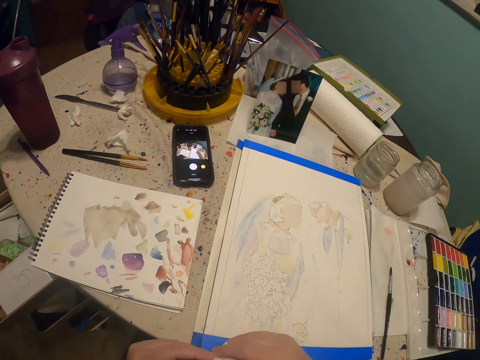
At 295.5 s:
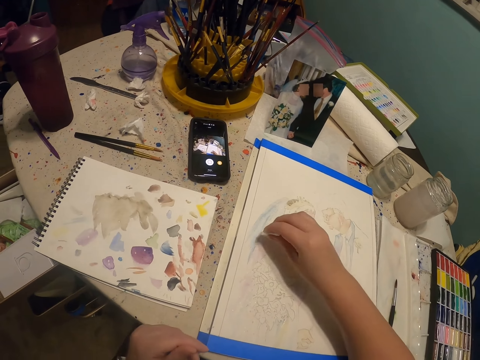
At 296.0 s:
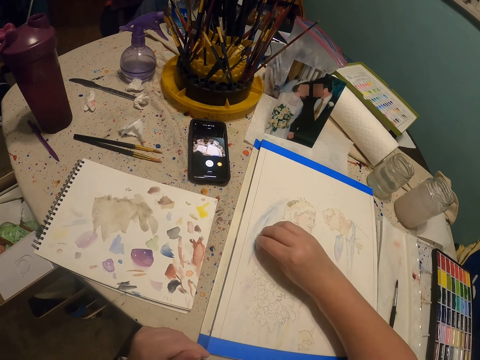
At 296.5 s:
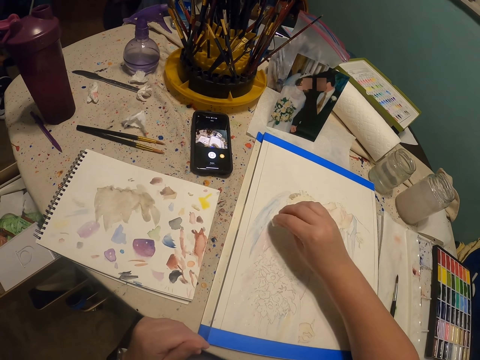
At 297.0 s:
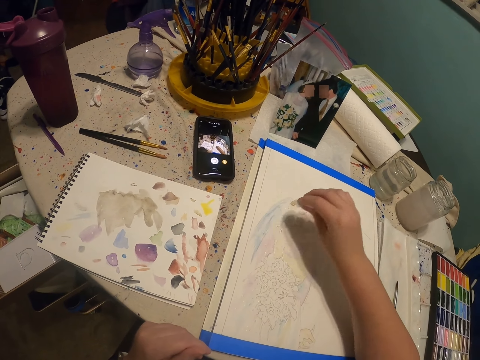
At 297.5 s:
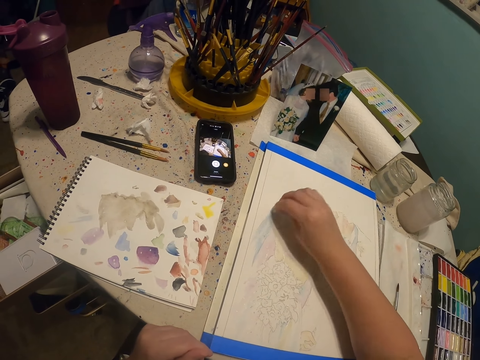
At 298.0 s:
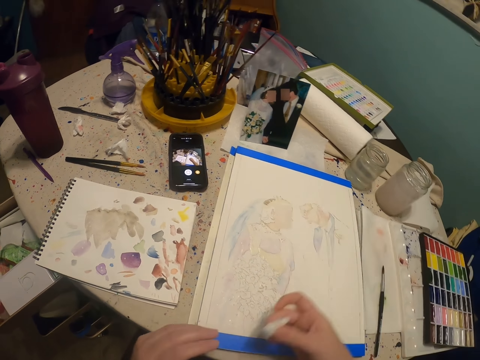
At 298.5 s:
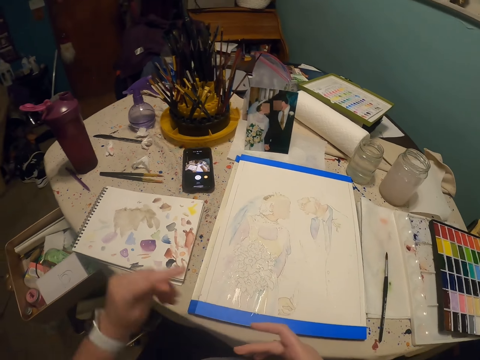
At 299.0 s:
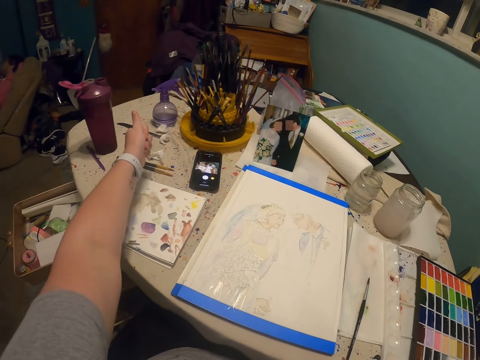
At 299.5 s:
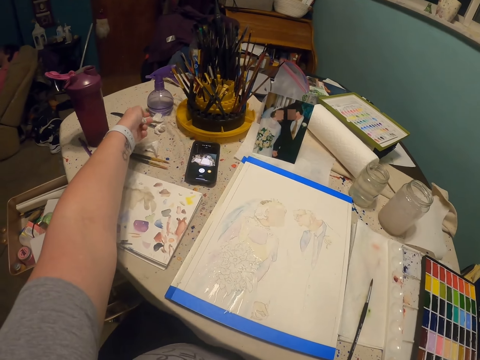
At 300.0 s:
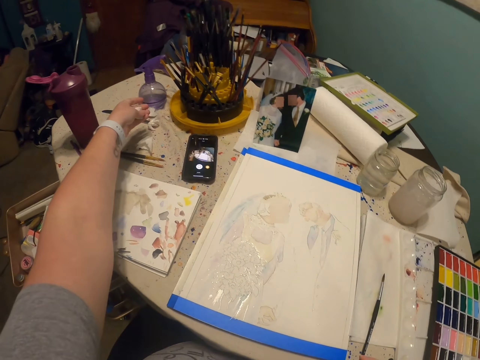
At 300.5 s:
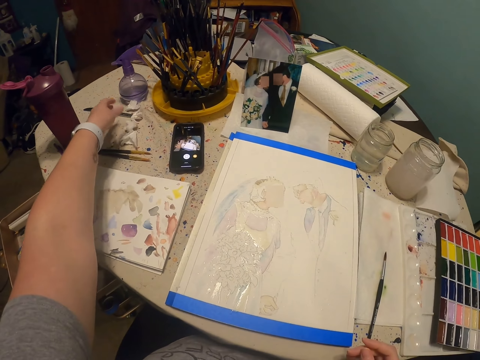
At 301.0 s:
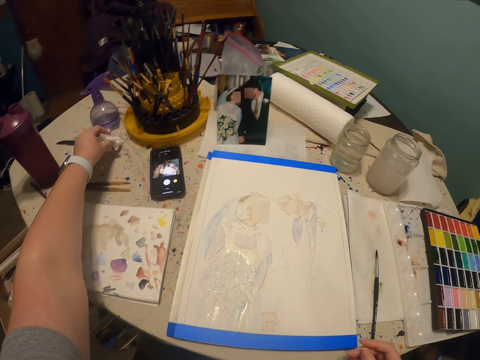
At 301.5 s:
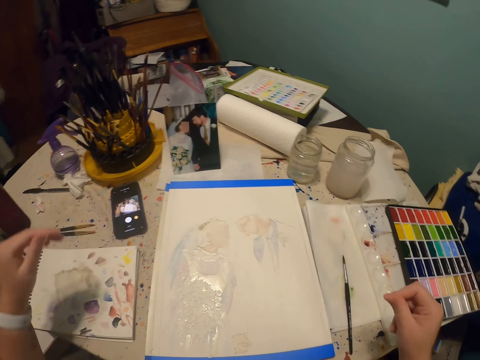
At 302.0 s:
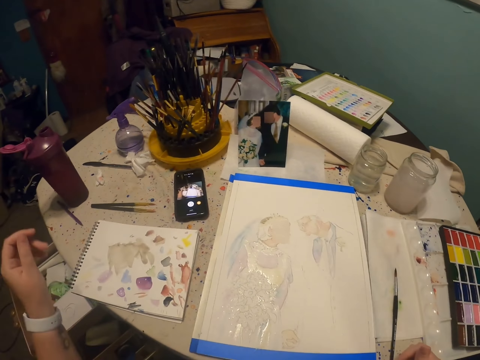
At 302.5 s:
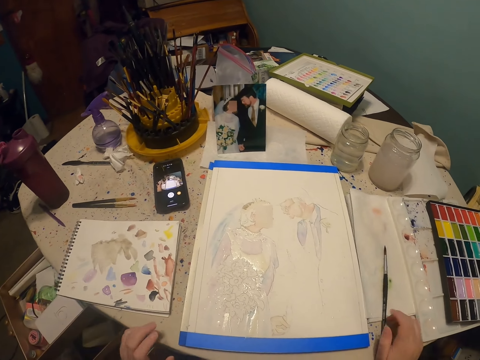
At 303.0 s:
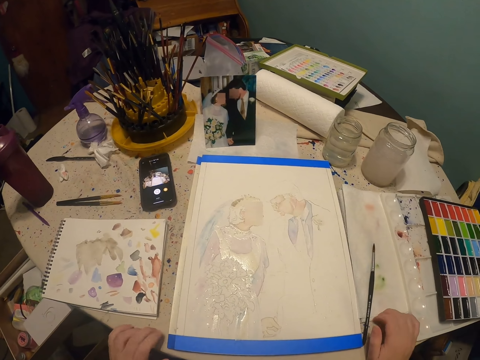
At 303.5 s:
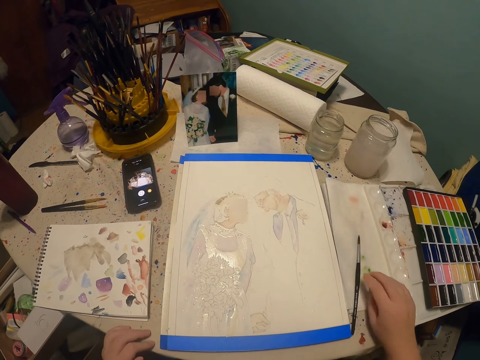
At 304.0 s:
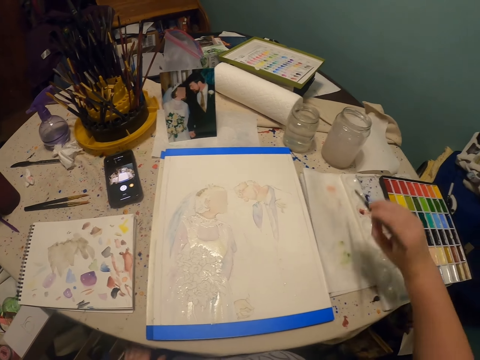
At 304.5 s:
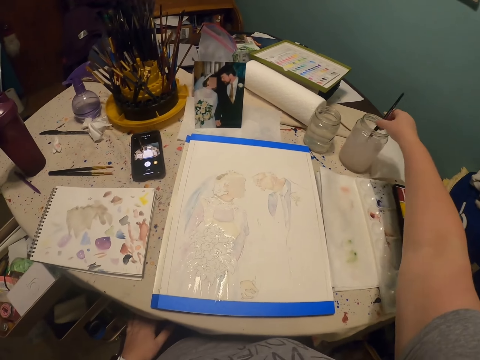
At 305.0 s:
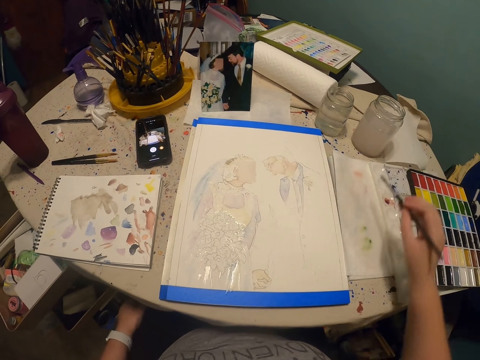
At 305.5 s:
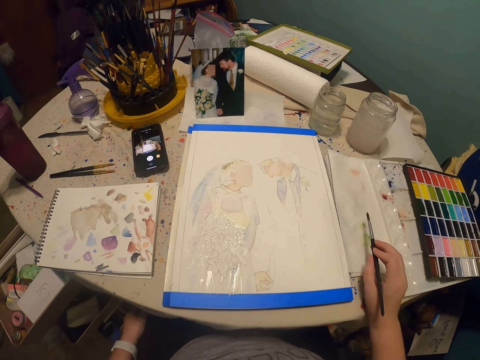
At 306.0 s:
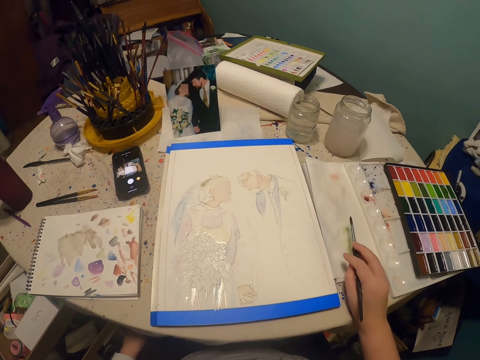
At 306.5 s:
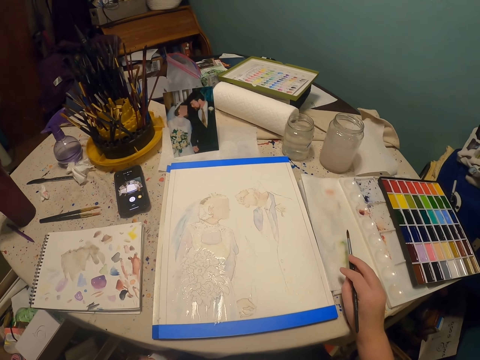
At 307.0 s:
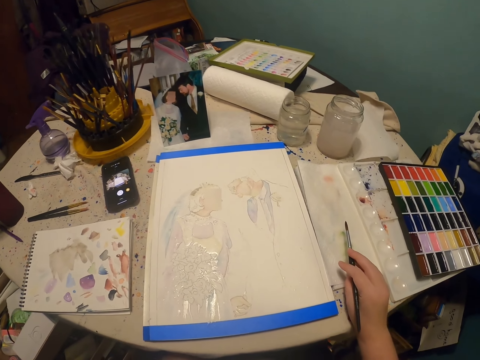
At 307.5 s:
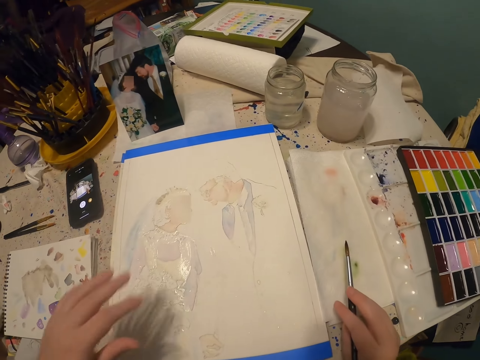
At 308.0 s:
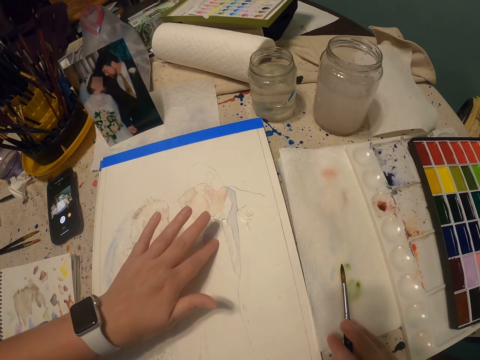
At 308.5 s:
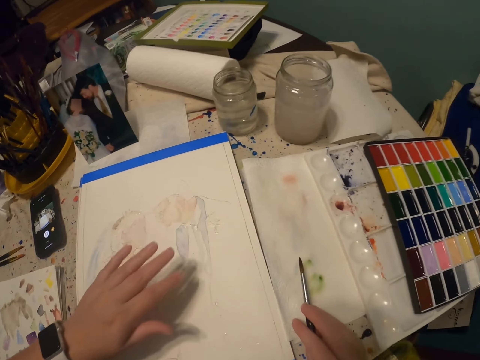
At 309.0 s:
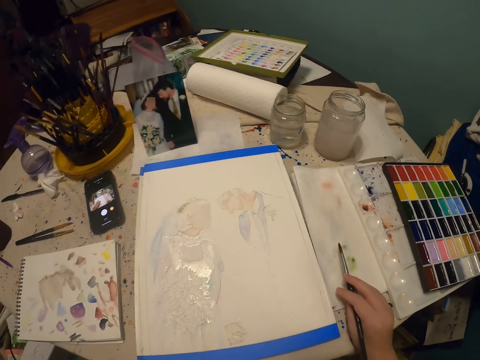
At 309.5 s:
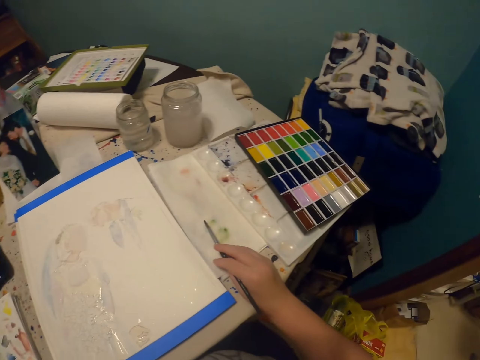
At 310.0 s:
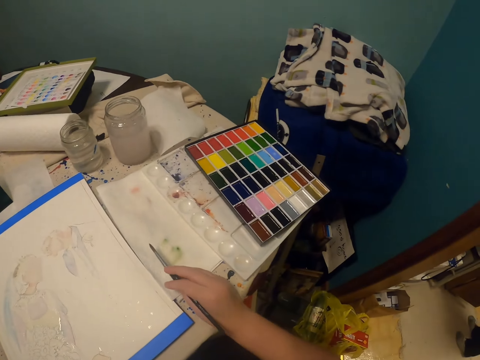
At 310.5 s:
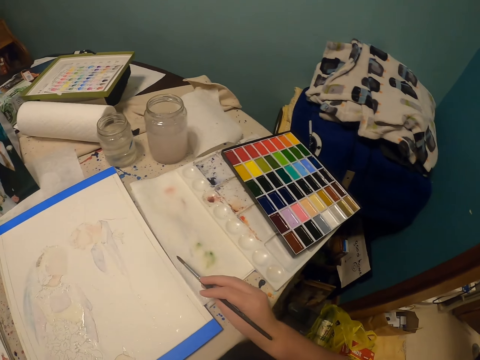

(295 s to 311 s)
The camera wearer puts the piece of paper towel on the table. He picks up the paint brush on the table with his right hand. He dips the paint brush in a glass of water. He dips the paint brush in the paint. He touches the paintings with his left hand.

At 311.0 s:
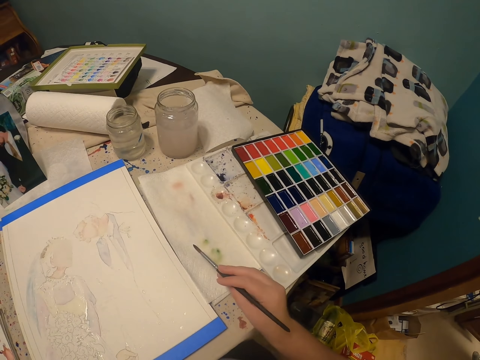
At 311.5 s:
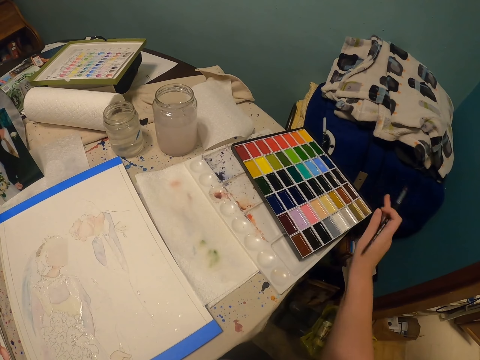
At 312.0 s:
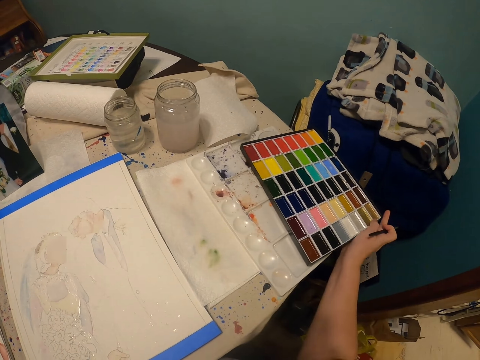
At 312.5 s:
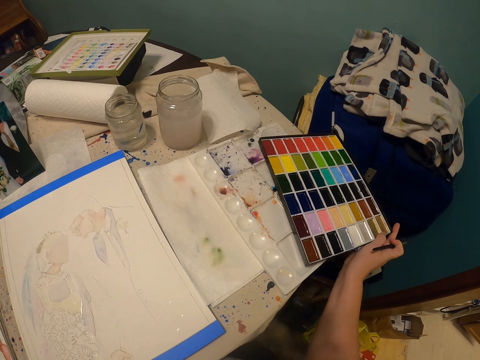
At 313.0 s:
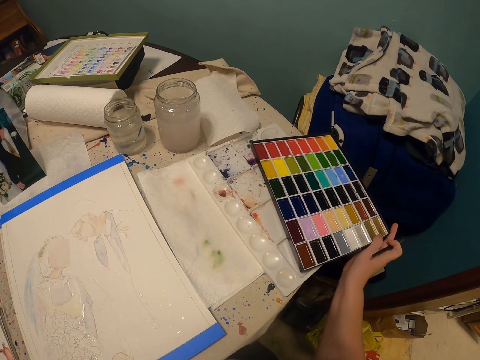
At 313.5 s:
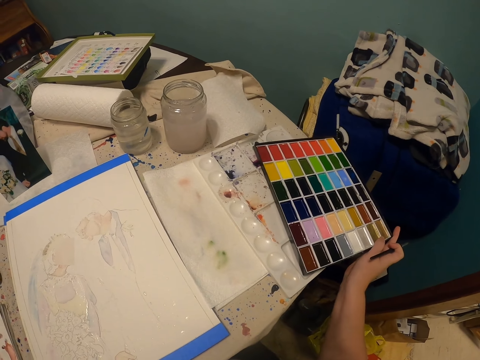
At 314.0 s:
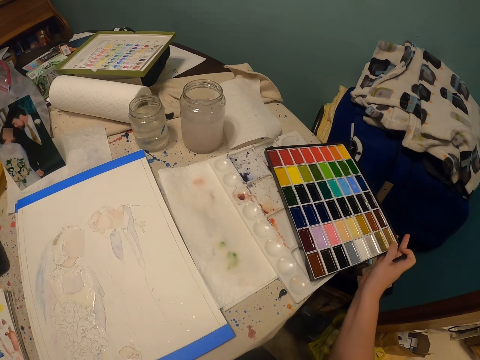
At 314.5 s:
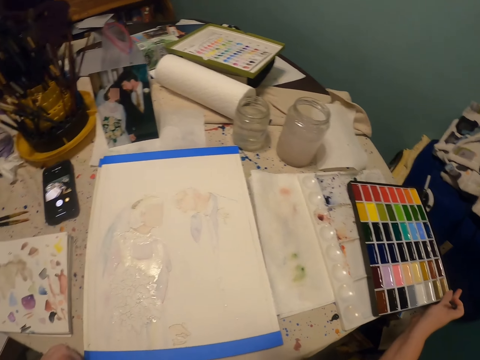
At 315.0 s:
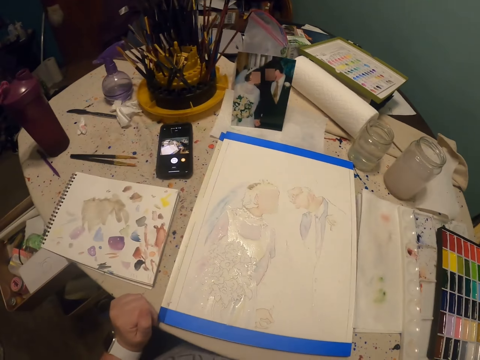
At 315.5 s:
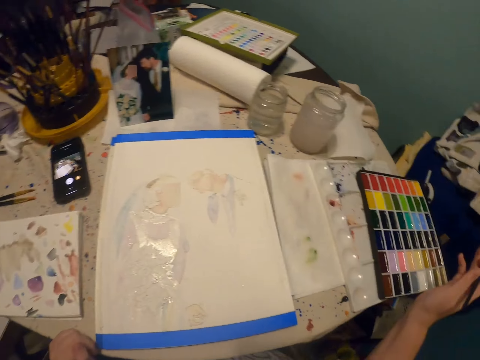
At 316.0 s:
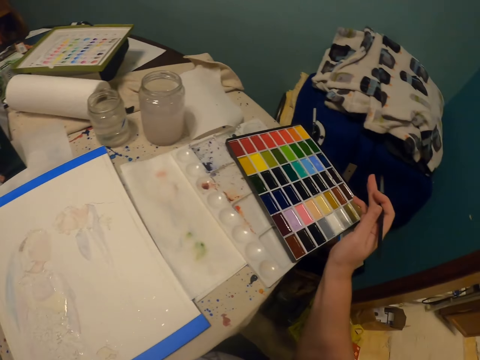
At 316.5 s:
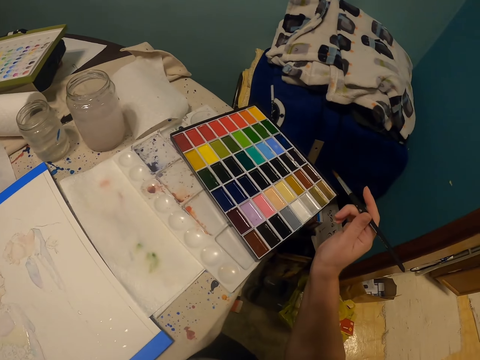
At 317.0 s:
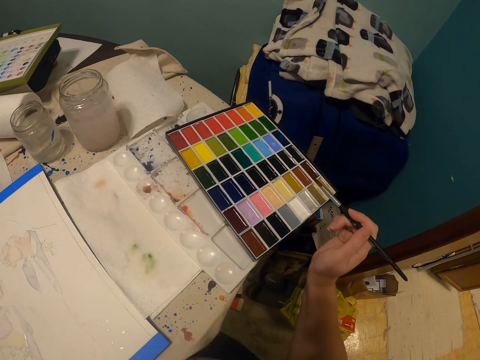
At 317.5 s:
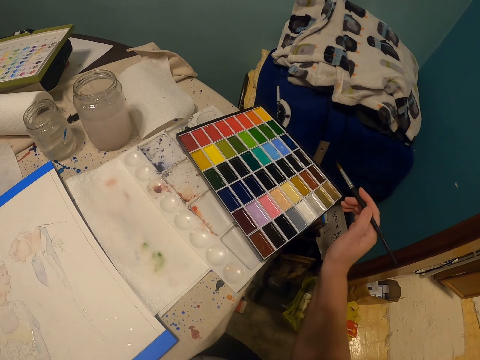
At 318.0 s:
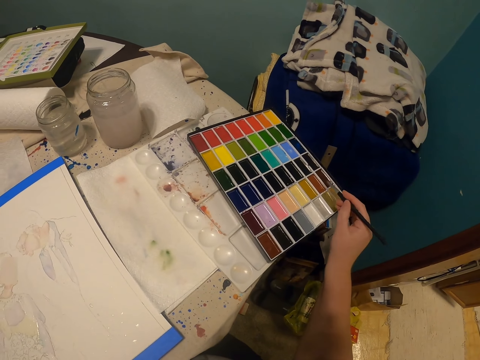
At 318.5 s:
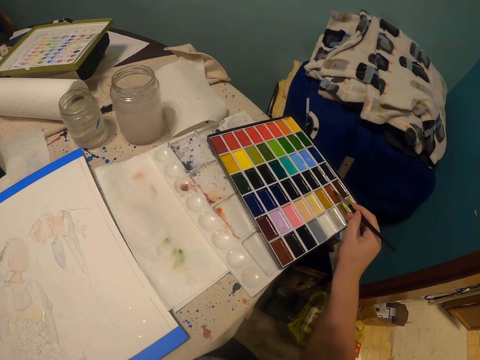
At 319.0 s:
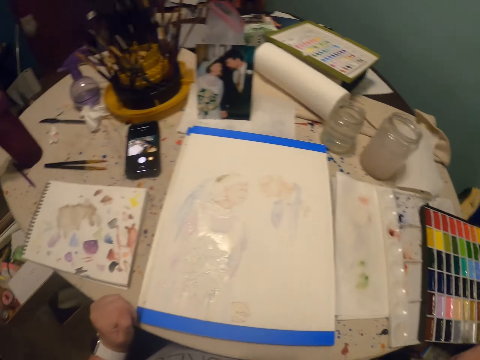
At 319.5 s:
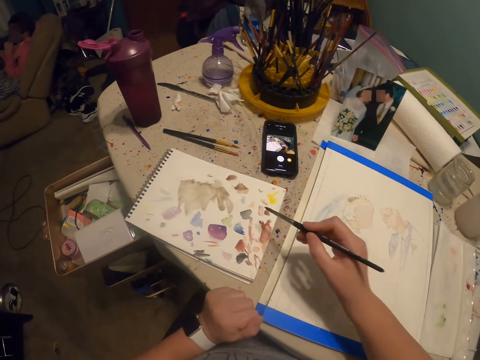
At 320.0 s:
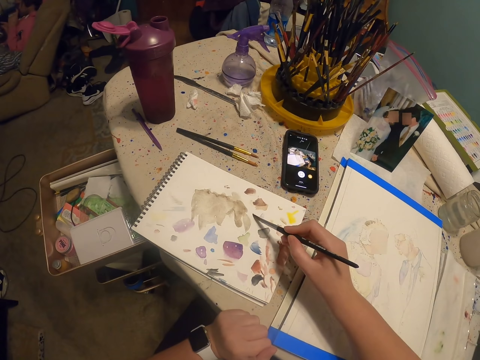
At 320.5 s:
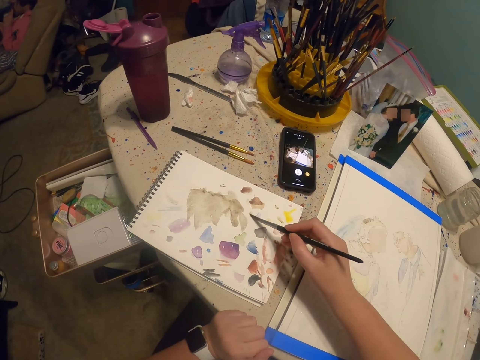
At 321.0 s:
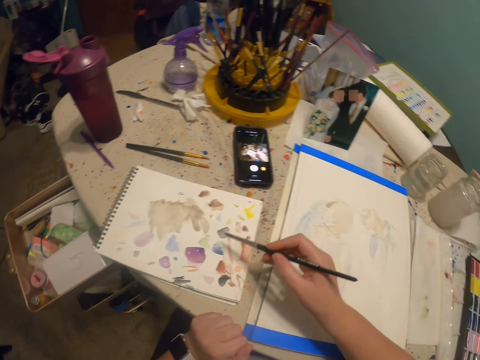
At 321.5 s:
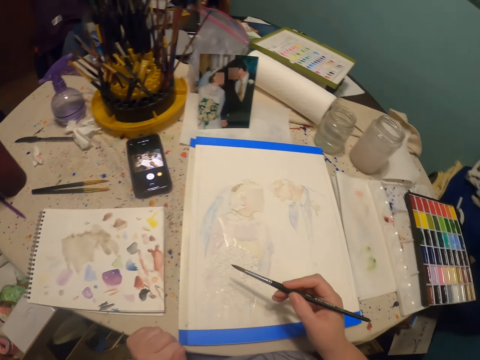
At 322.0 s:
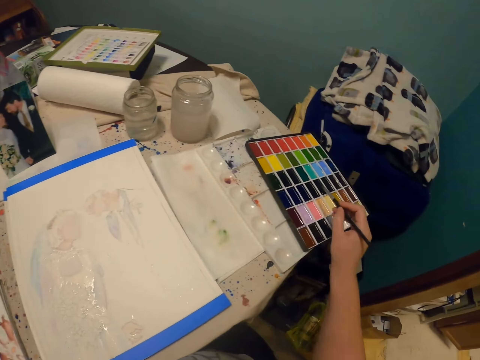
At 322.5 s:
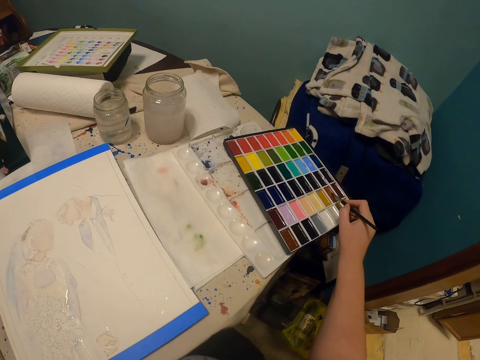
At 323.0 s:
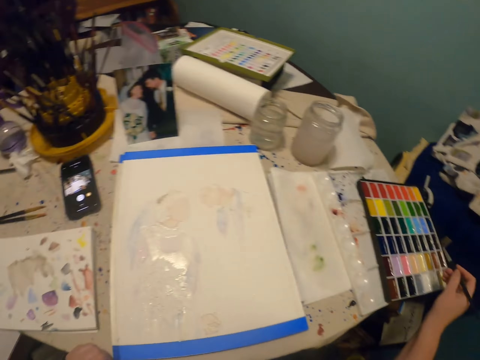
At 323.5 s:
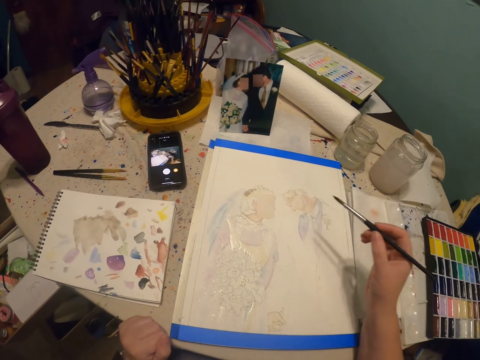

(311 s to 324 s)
The camera wearer moves the palette cover with his right hand. He puts the paint brush in the paint palette. He rubs the paint brush on the paint palette. He rubs the paint brush on a paper. He rubs the paint brush on the paint palette.
